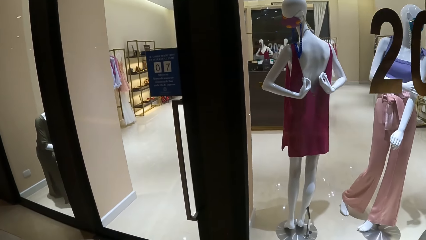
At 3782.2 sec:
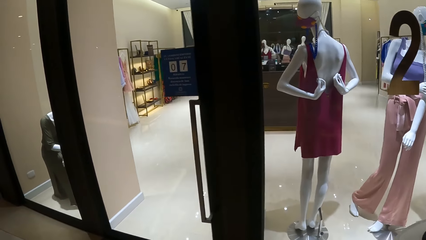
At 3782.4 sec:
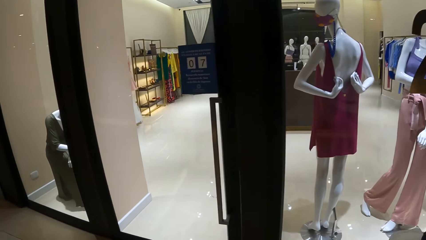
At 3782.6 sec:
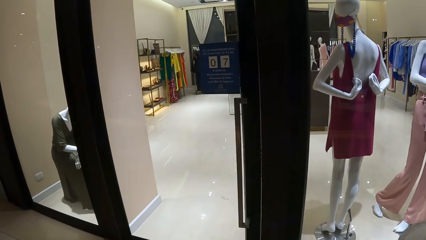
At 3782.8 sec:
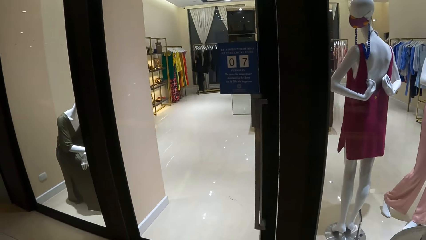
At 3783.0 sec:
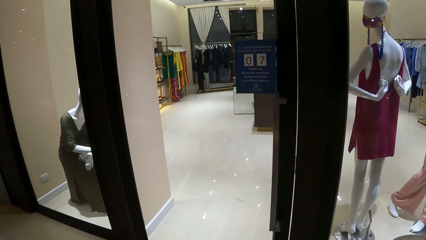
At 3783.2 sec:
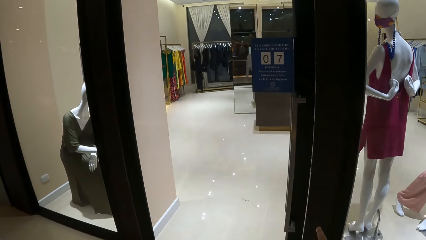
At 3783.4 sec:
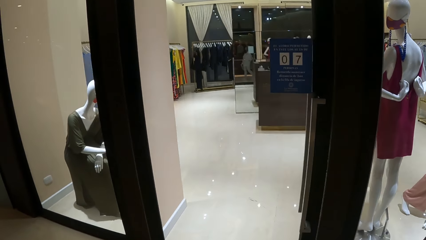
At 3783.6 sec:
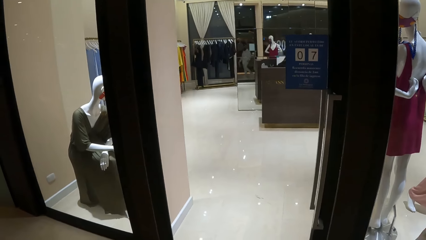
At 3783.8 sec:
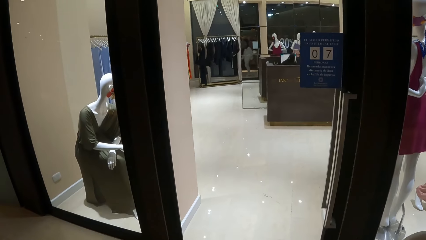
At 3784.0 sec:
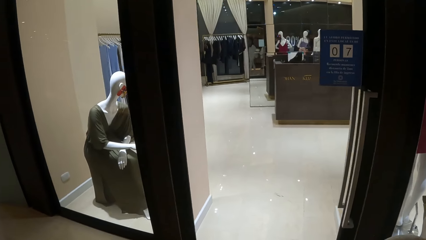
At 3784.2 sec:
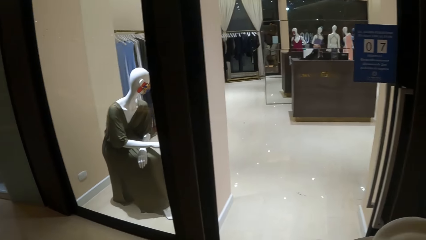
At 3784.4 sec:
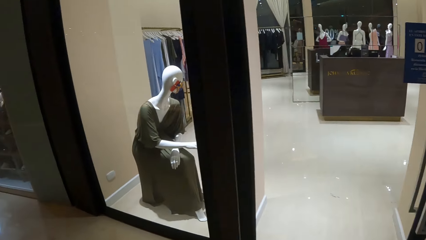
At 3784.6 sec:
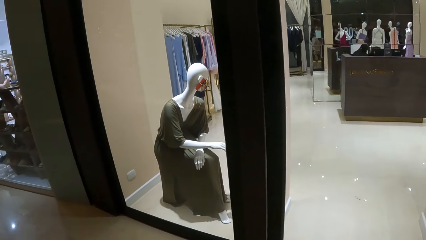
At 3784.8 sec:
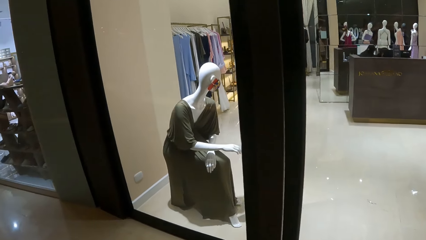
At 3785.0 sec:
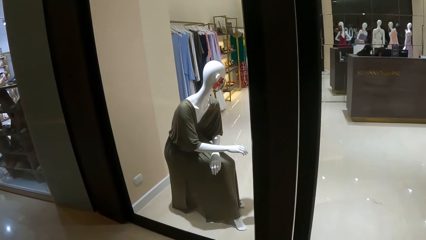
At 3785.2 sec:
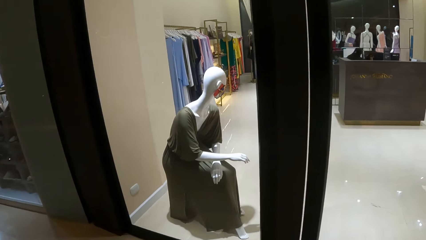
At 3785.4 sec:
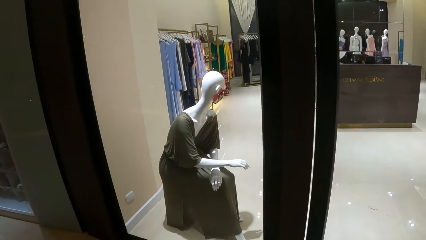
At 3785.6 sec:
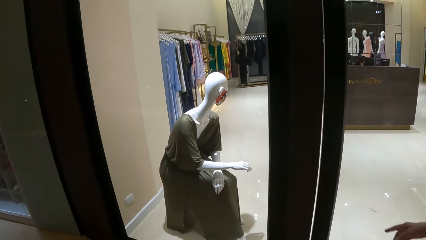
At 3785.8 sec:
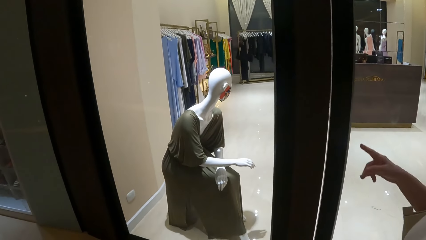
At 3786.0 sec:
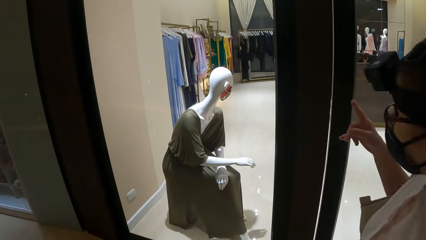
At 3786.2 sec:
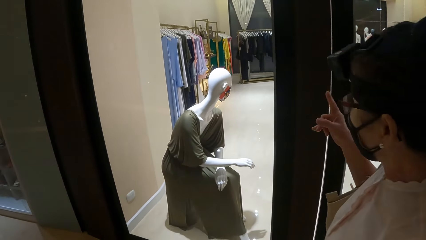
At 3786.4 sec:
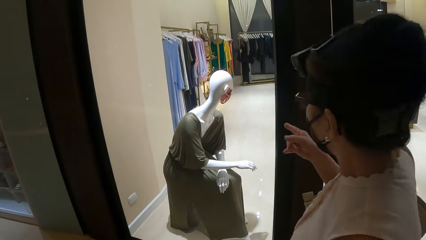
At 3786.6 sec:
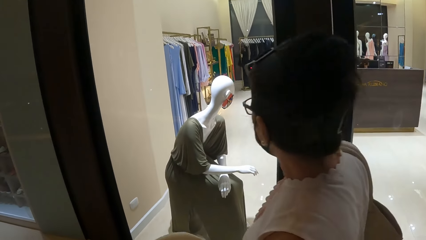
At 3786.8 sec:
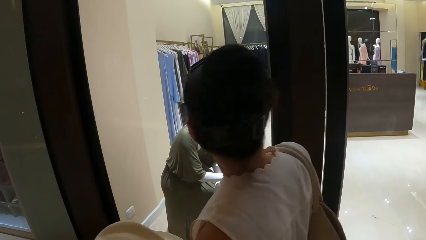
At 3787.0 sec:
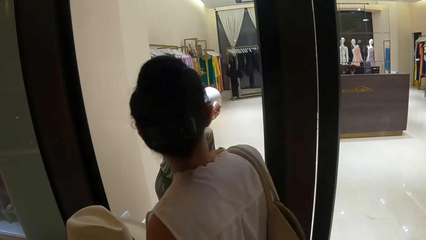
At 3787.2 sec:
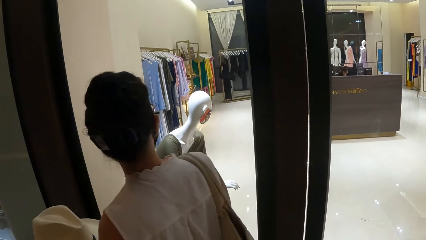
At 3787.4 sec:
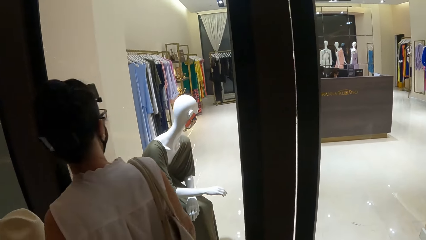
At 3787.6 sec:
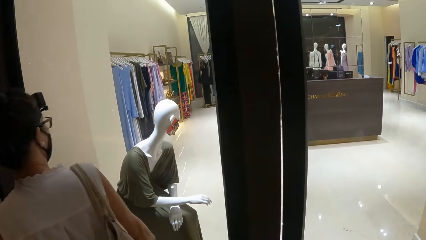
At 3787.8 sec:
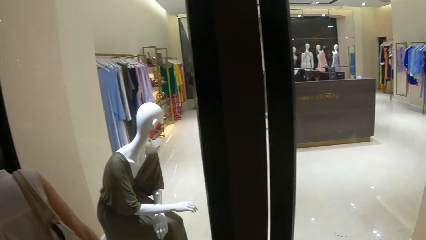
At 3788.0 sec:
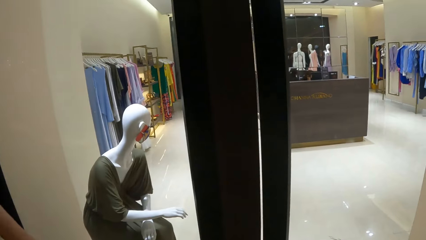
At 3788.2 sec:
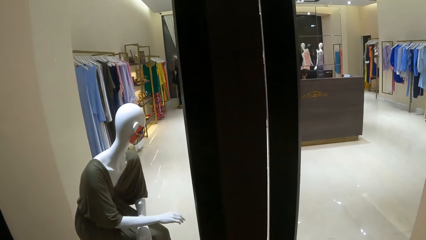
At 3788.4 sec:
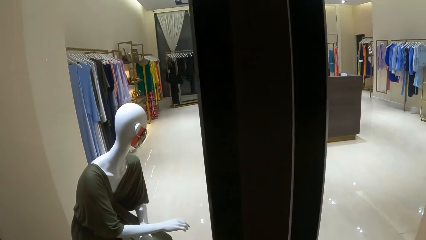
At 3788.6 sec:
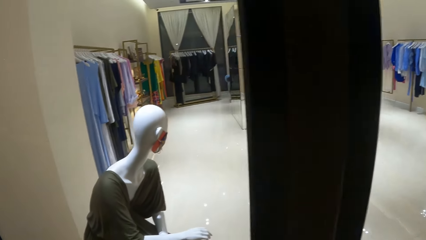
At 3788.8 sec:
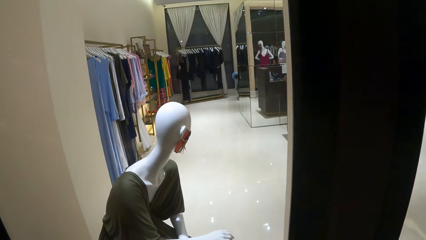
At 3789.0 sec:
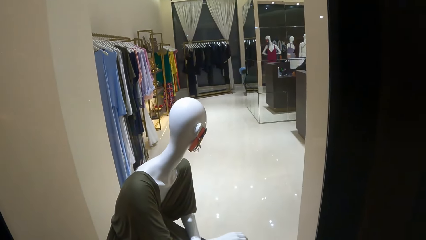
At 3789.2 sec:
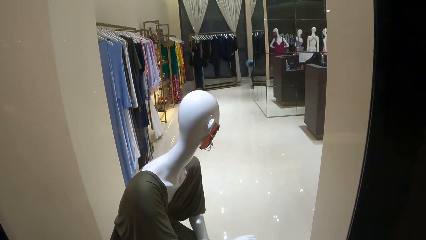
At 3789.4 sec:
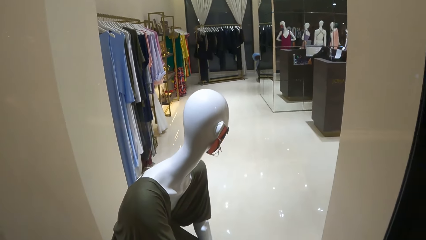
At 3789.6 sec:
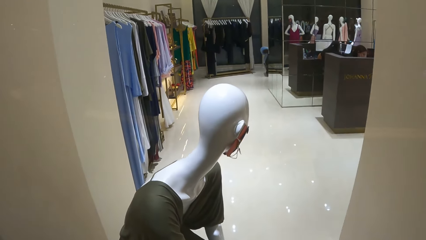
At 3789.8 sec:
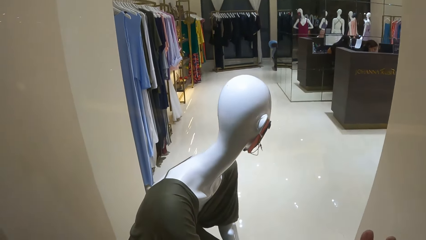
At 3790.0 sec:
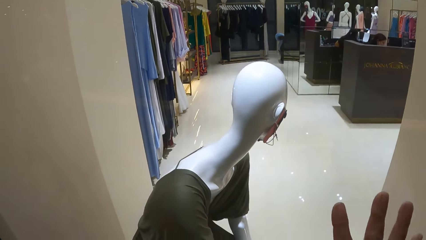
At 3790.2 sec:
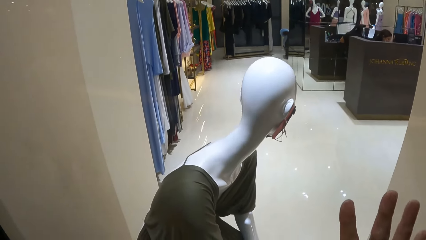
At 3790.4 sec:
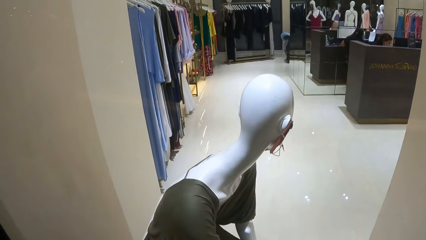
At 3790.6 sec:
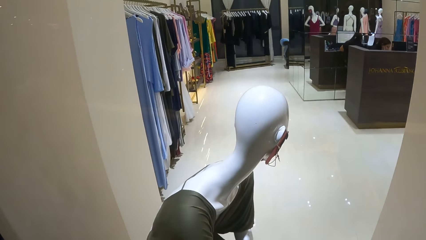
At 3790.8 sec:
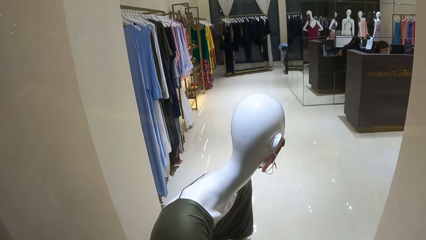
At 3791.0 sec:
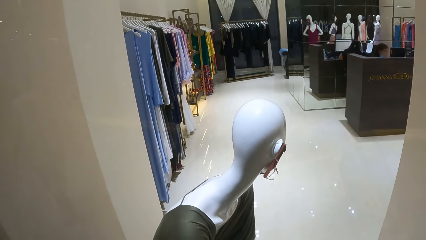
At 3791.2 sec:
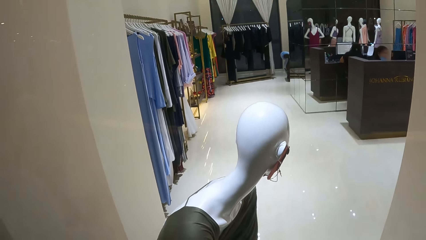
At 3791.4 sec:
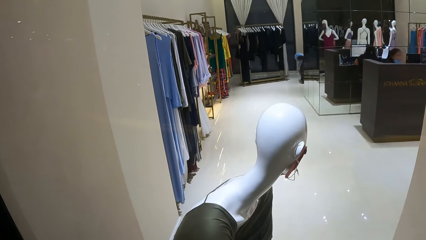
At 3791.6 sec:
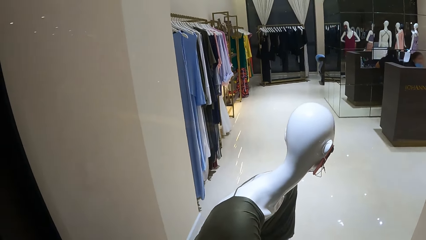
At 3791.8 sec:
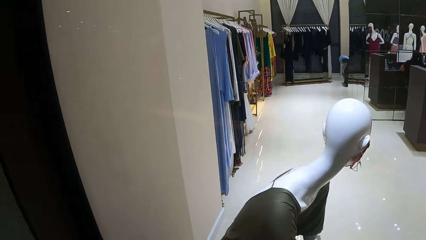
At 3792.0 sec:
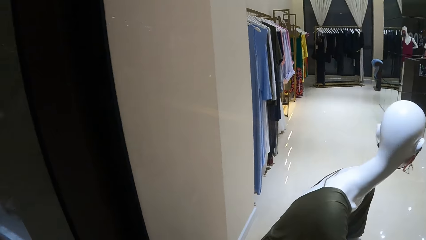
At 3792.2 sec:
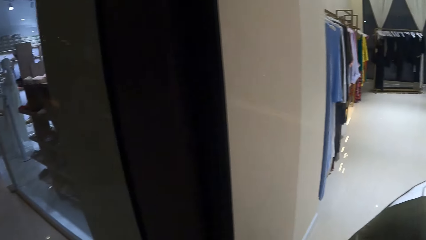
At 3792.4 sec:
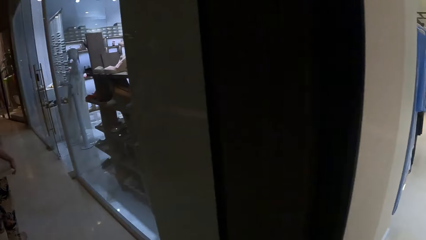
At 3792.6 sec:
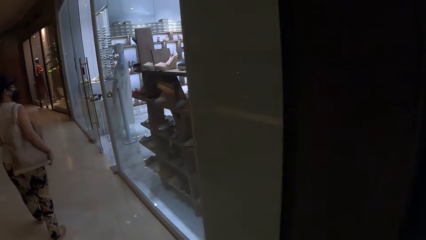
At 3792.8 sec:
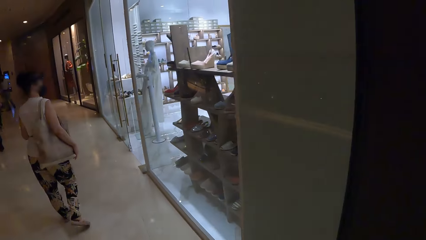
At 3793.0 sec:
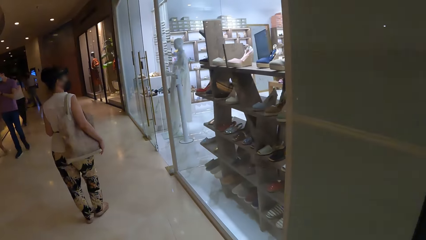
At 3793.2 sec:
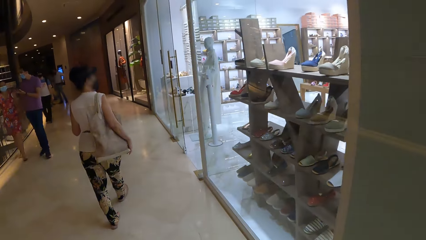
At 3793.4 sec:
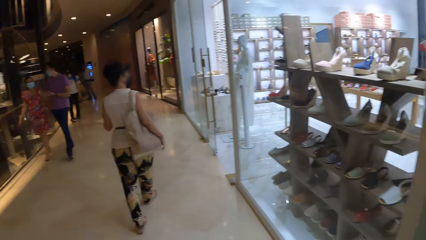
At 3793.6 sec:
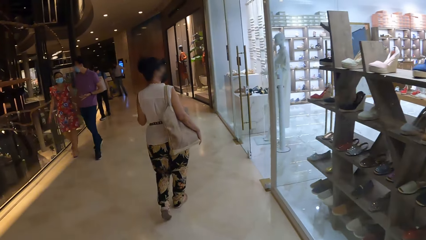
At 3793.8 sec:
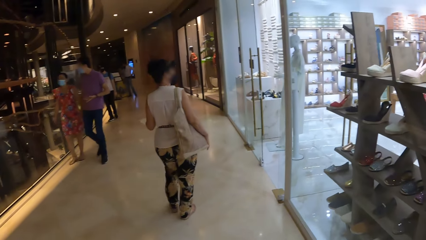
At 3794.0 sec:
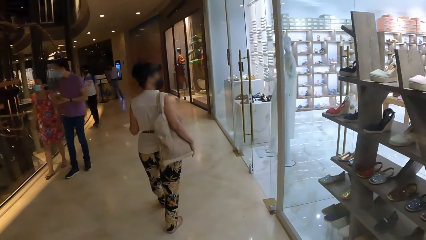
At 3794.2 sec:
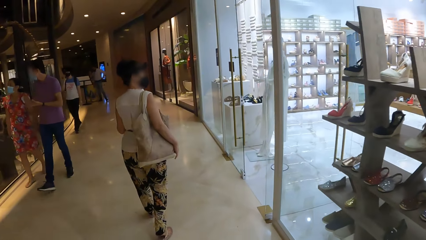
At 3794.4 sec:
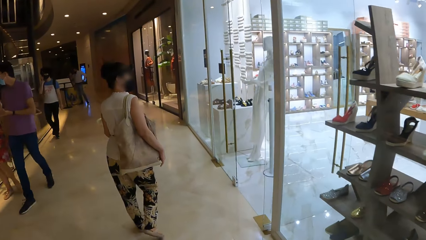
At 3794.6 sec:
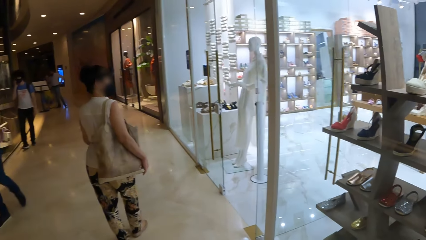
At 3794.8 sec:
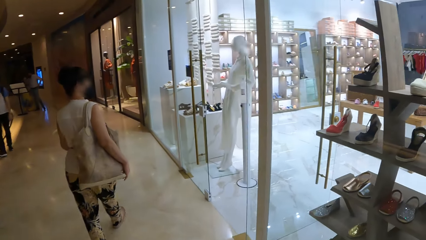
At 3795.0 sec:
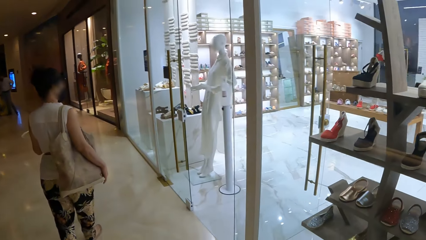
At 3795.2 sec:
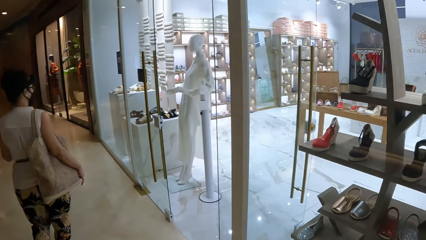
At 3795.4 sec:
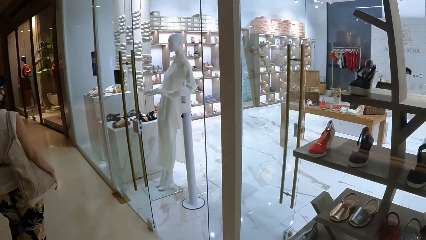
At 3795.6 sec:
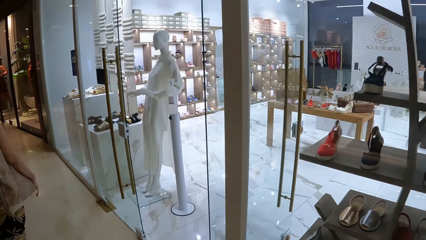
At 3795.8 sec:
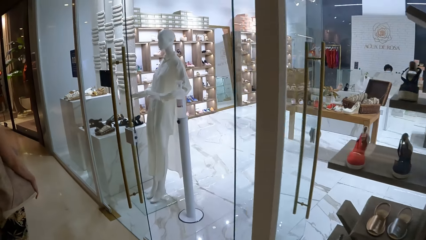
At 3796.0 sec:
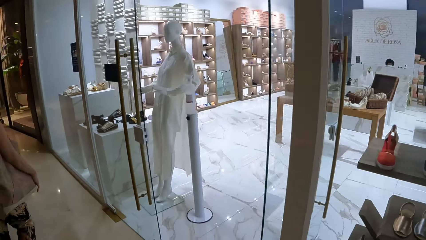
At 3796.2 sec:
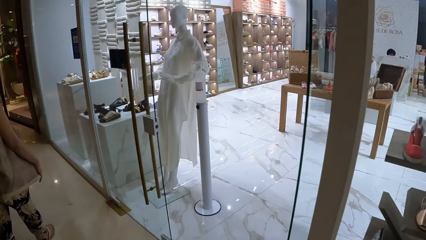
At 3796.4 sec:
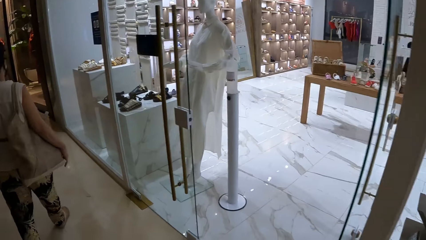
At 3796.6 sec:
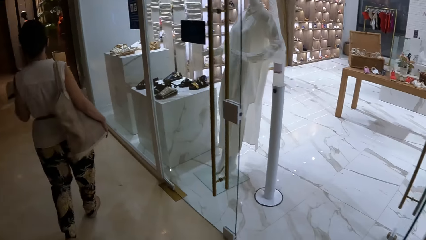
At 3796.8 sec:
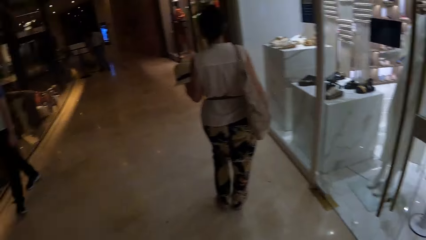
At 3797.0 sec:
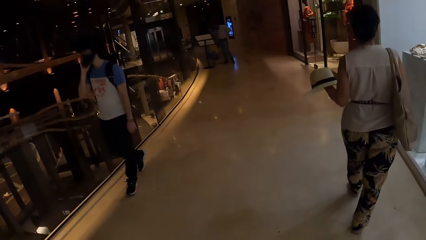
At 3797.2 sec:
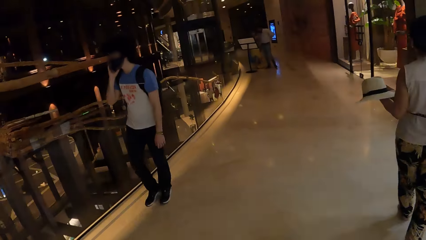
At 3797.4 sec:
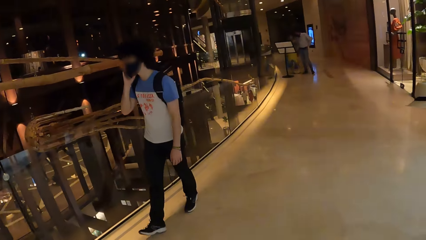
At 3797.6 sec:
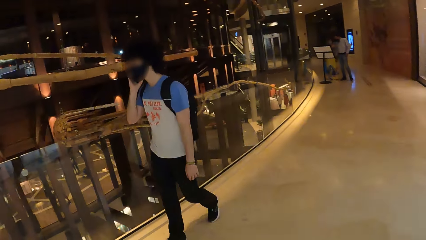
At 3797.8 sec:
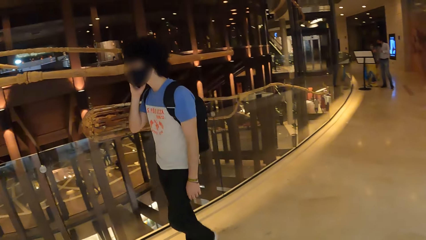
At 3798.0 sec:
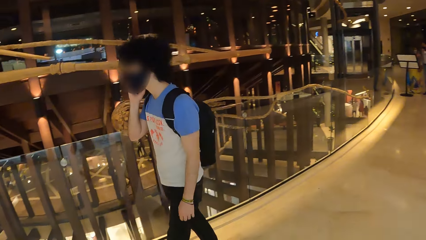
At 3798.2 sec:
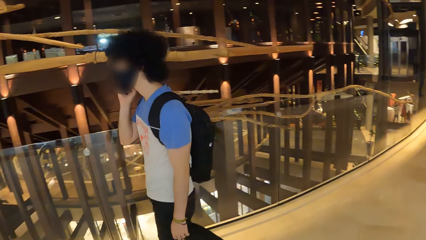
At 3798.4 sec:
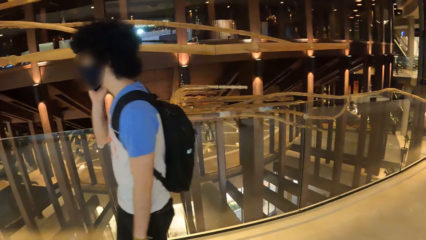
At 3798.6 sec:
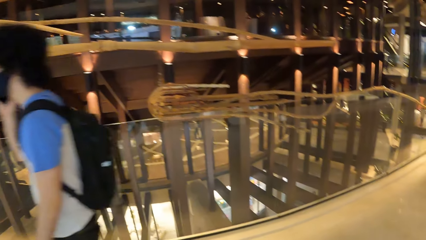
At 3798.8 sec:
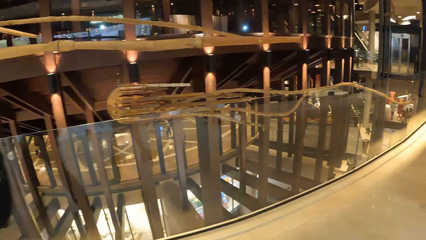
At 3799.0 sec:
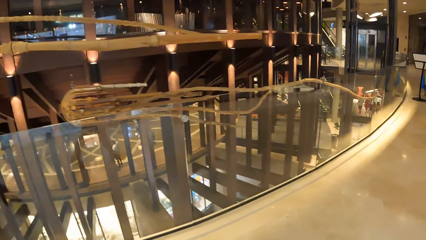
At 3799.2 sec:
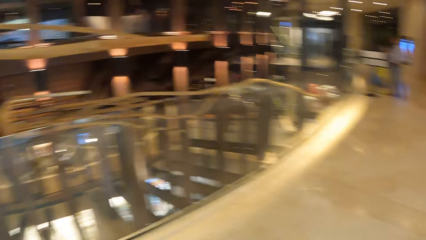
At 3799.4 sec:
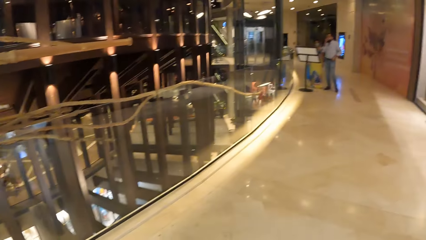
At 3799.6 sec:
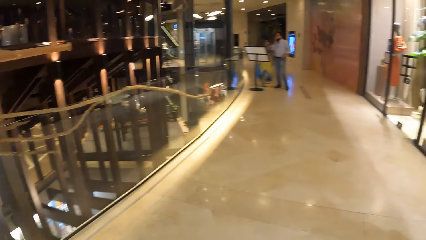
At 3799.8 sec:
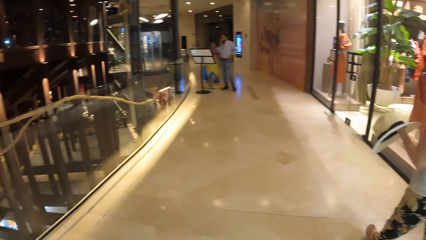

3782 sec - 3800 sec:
The camera wearer looks at a woman. The woman points at a dress on the display. The camera wearer looks at the clothes store. They look at the fashion dummies through the door. They move around. They look at the shoes in the shop. They look around.
